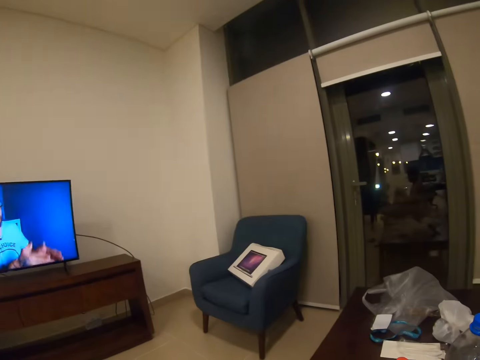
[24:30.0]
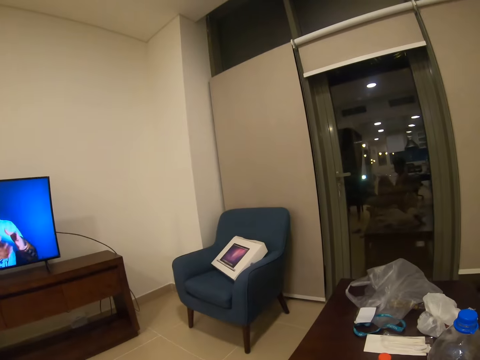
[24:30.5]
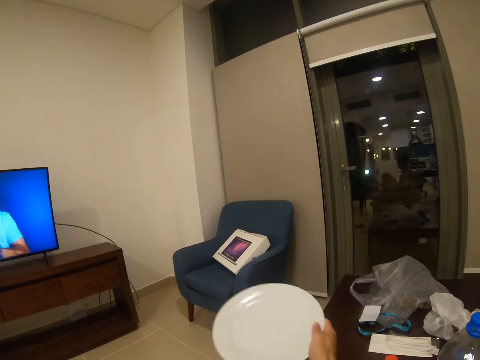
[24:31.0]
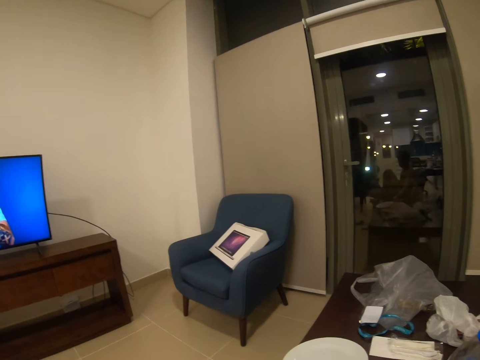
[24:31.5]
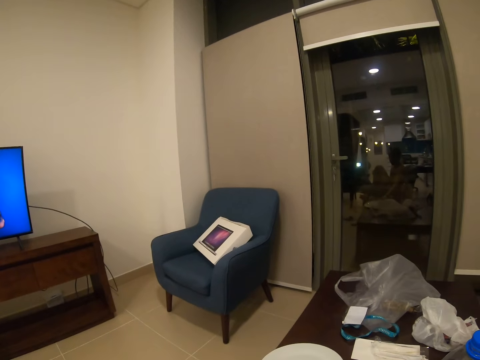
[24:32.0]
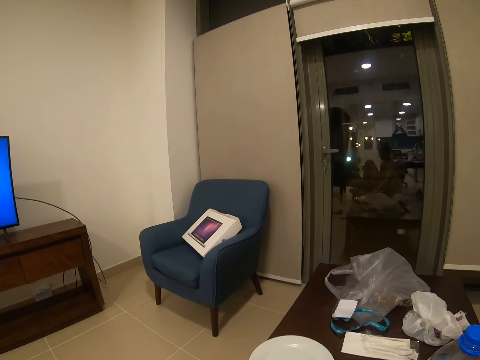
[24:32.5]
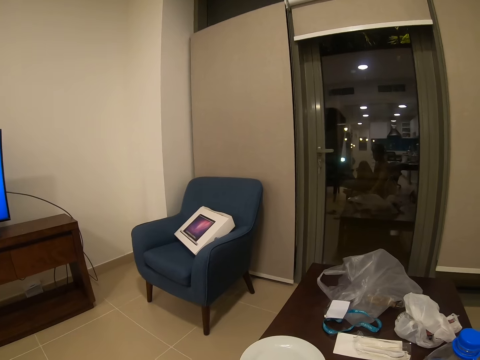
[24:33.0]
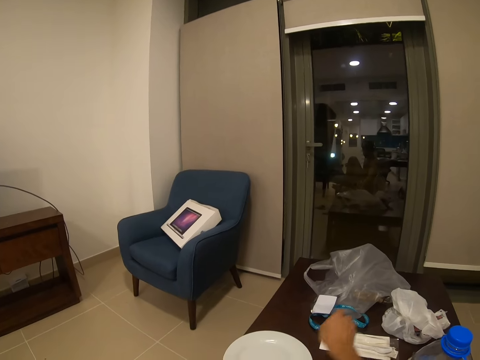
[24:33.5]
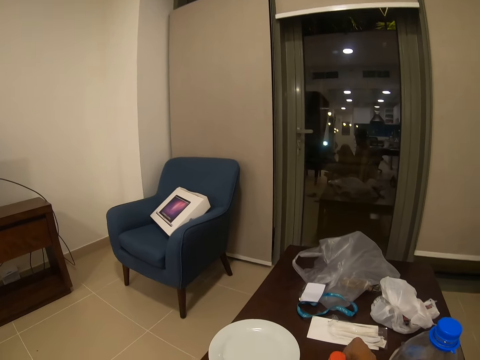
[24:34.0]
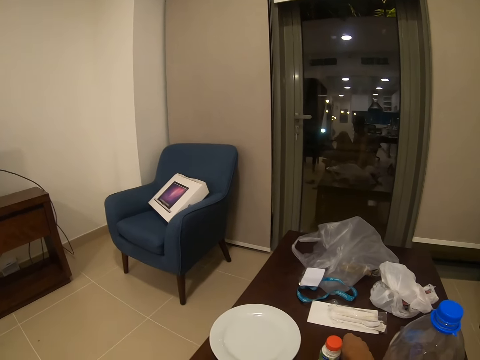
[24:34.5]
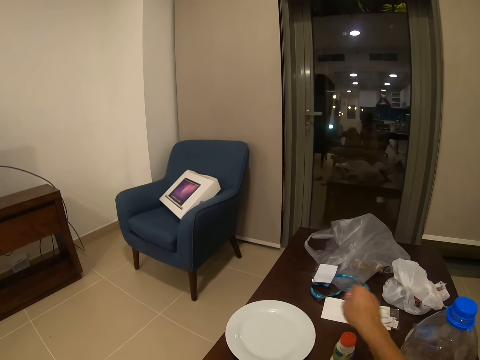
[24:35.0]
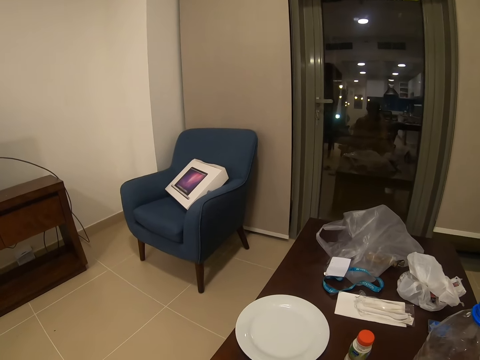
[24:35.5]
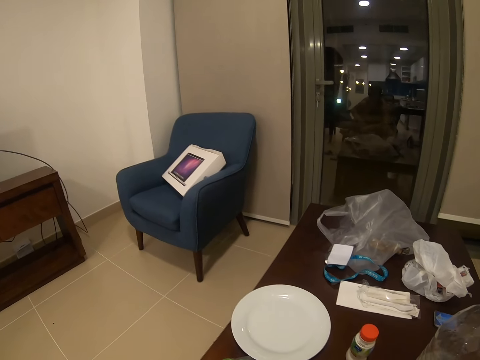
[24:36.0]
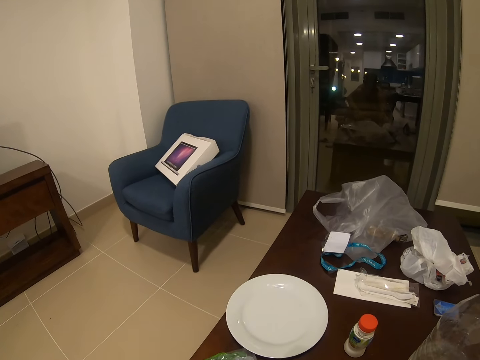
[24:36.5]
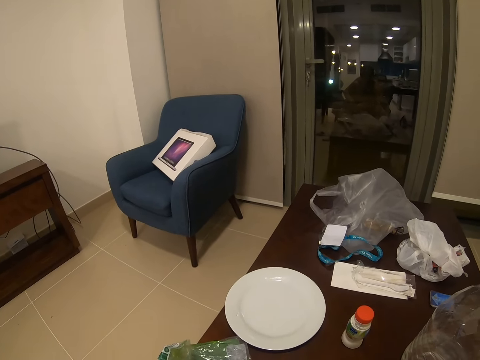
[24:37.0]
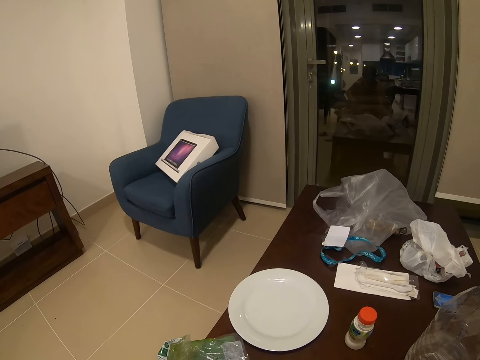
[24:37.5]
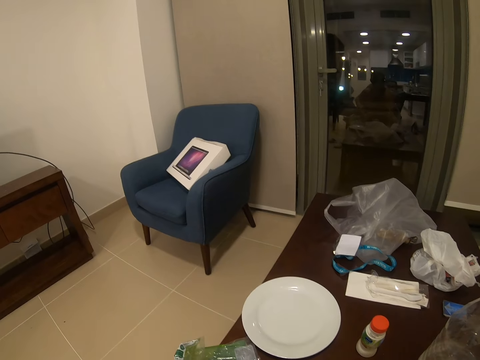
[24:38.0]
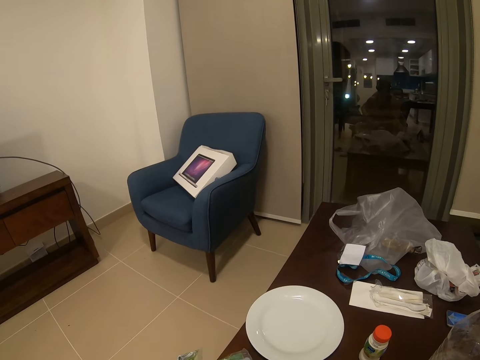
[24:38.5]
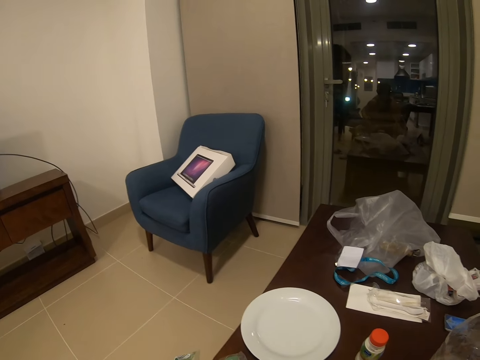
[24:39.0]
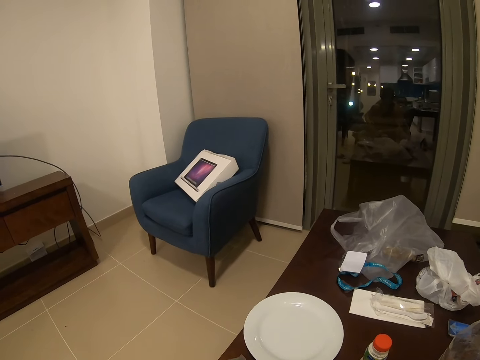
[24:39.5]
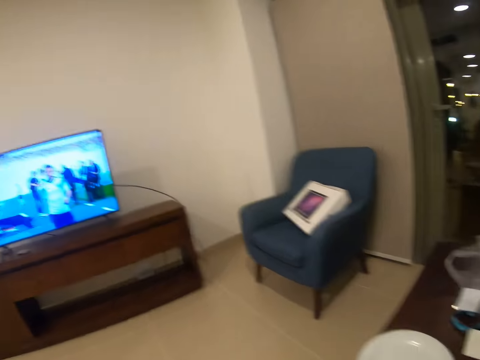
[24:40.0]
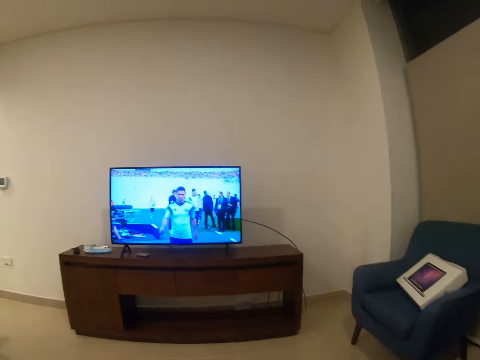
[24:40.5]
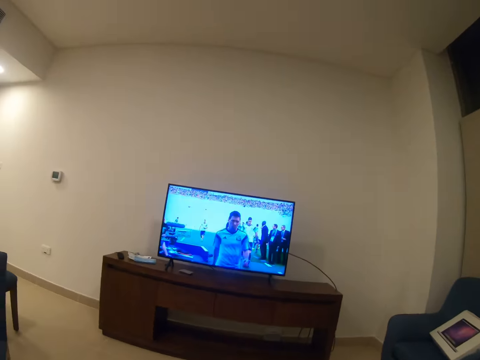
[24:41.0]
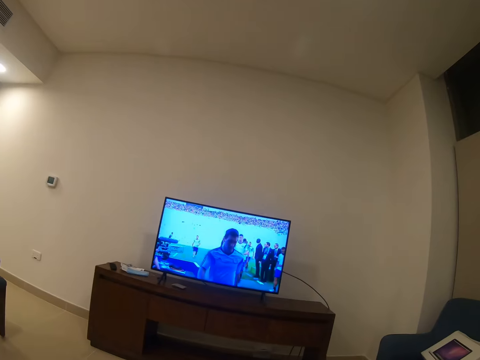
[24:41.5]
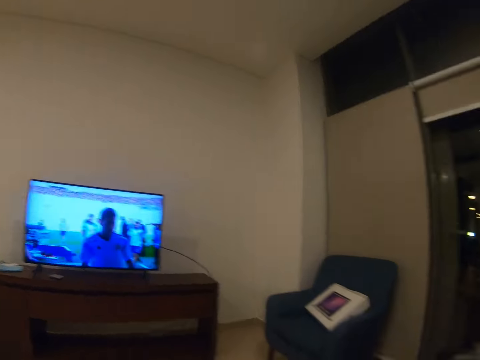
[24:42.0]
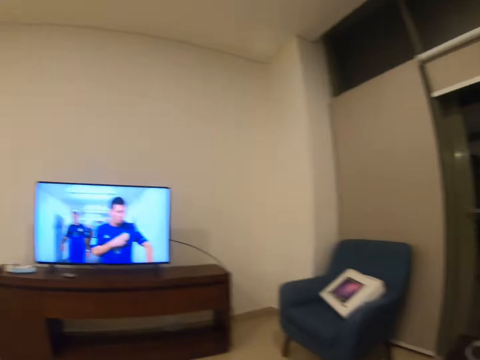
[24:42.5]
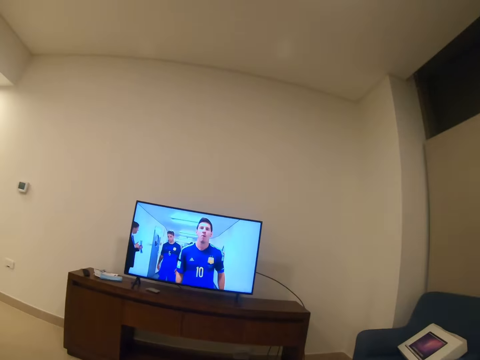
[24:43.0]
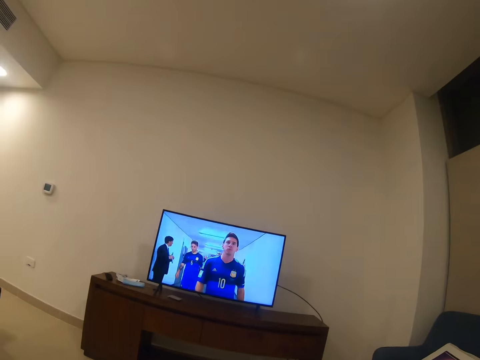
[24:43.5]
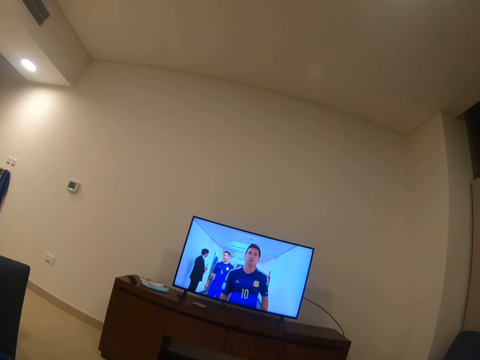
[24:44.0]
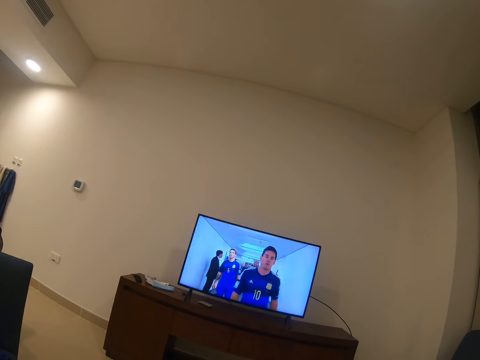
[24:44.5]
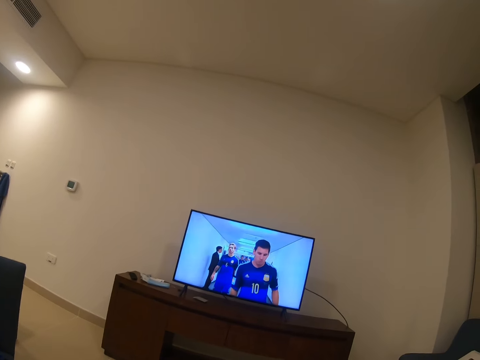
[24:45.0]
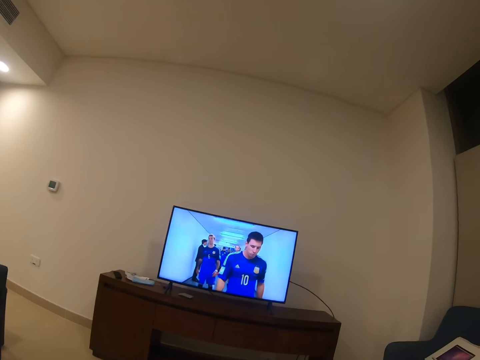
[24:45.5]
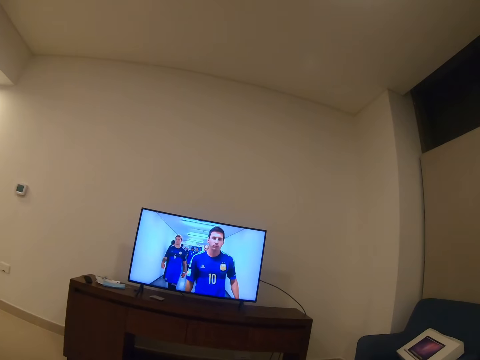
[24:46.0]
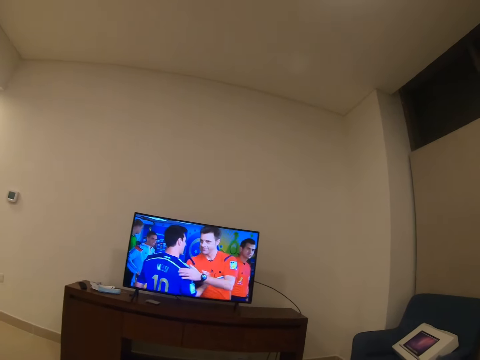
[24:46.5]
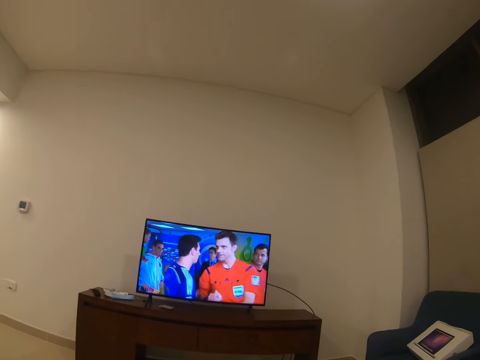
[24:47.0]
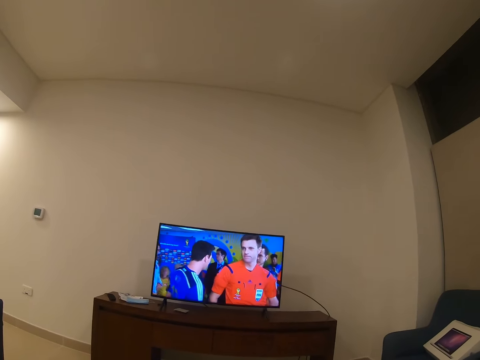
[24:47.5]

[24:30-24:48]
The camera wearer puts the plates on the table. They pick up an object on the table. They hold a packet. They touch the nylon paper on the table. They watch the television.

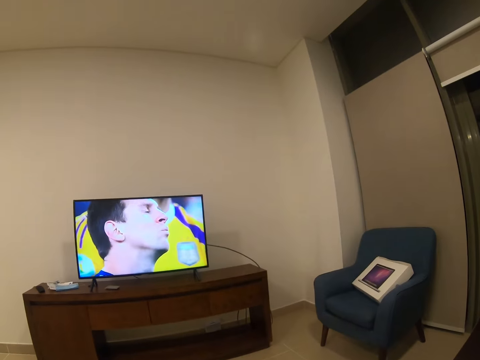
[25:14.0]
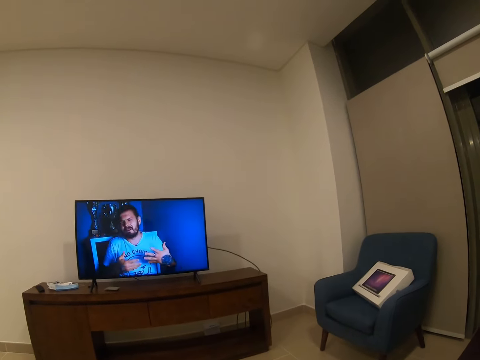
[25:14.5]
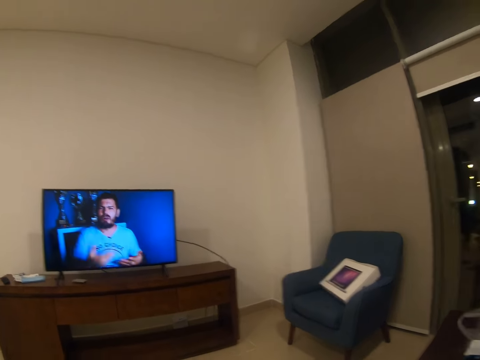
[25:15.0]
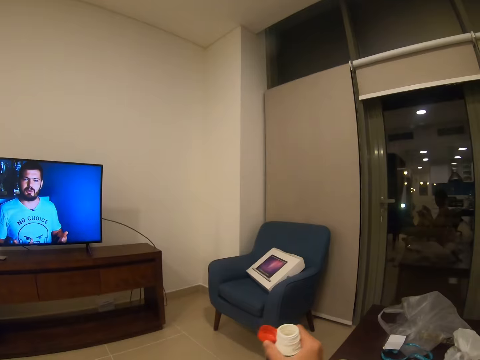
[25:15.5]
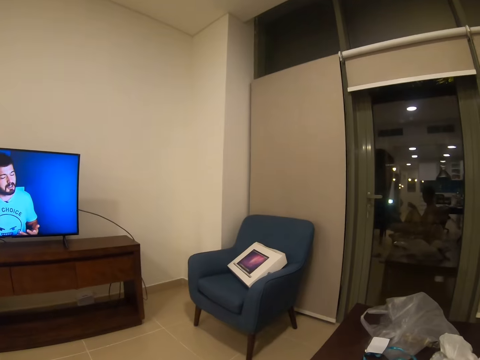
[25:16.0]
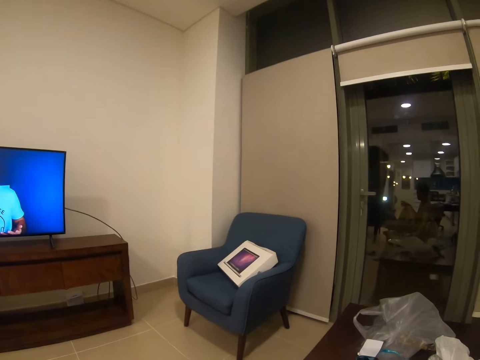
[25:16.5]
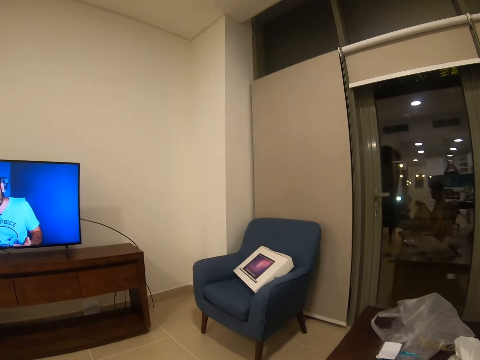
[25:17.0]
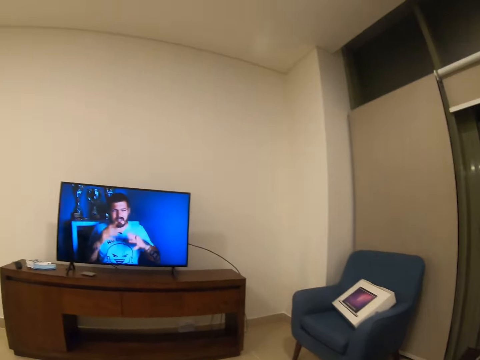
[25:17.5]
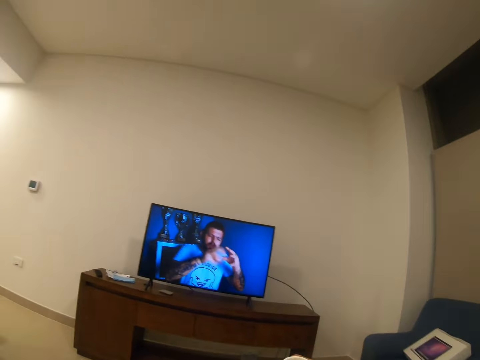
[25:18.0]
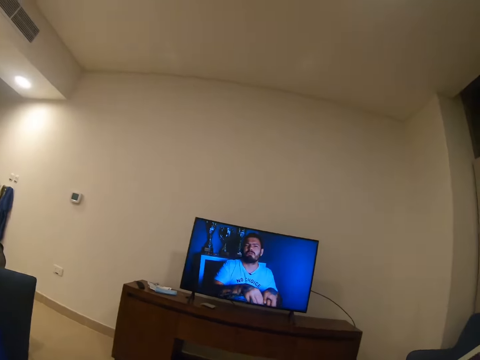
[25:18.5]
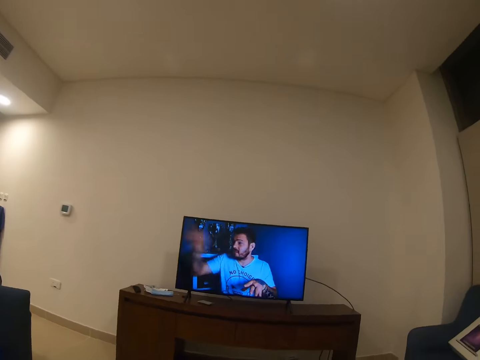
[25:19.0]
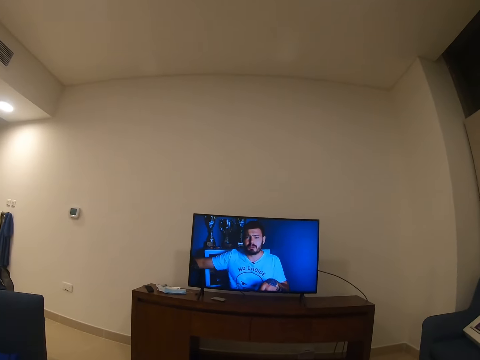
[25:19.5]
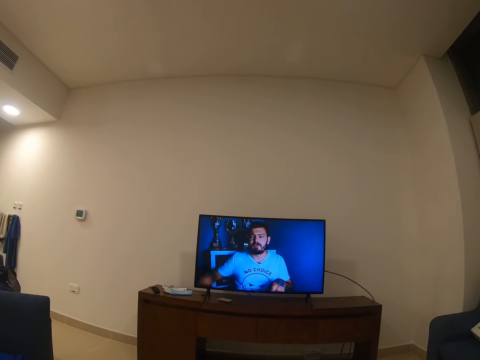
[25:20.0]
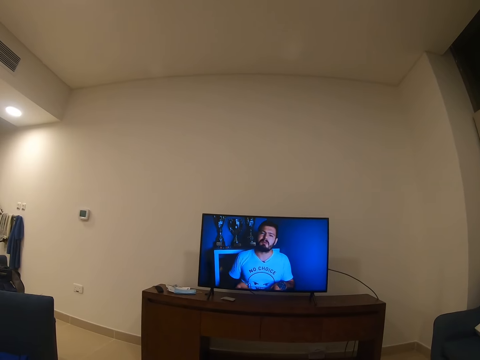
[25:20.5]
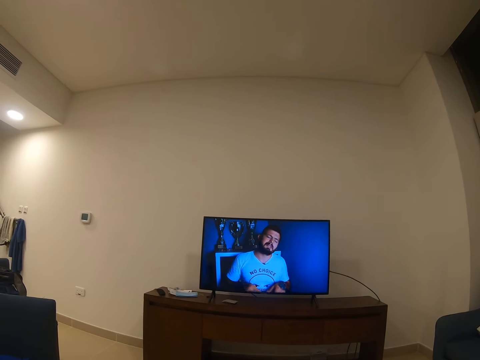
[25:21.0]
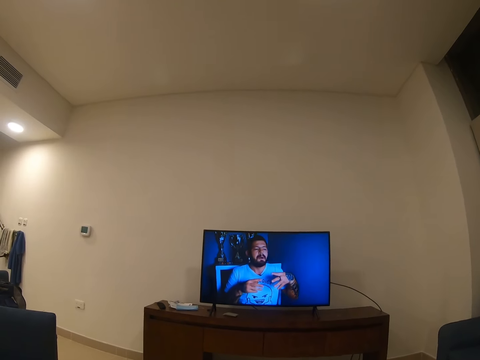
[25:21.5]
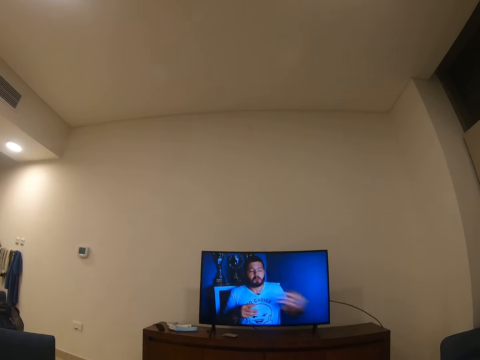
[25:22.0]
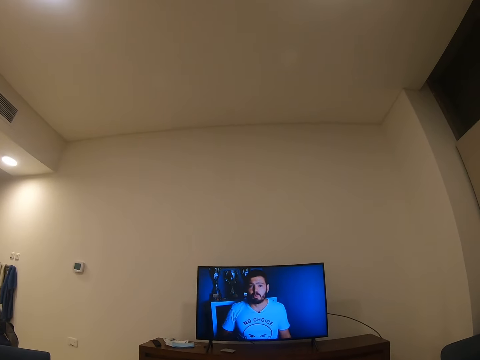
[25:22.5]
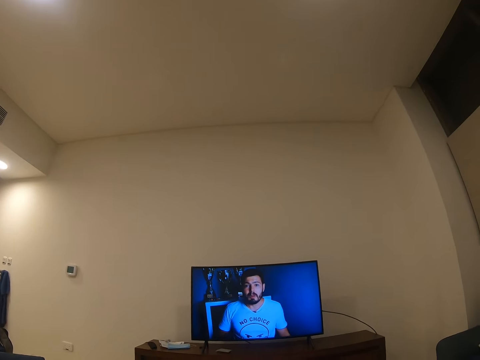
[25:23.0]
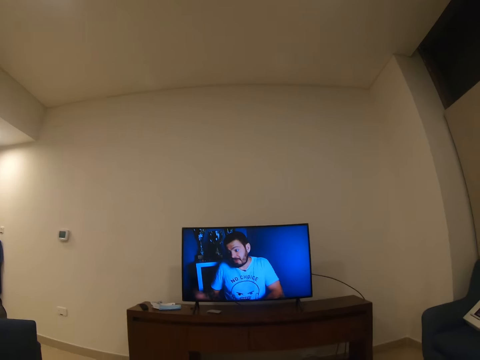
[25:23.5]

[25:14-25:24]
The camera wearer puts a medicine bottle on the table. They watch a television.
